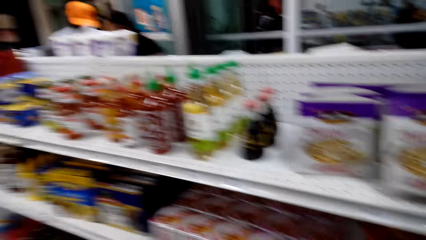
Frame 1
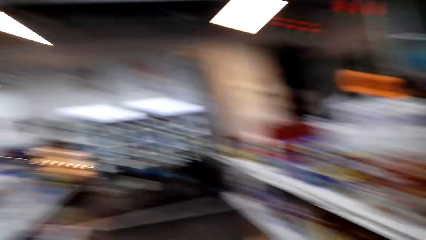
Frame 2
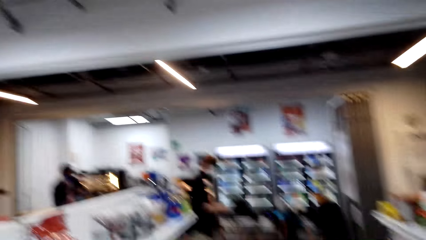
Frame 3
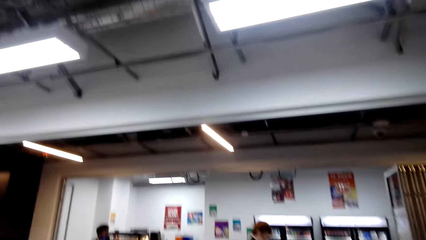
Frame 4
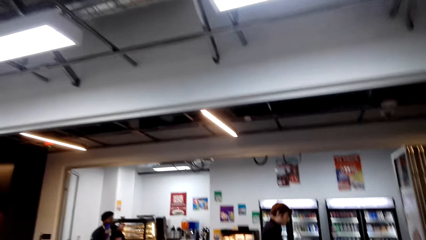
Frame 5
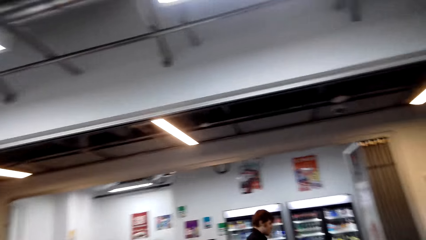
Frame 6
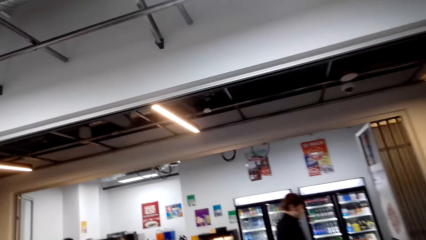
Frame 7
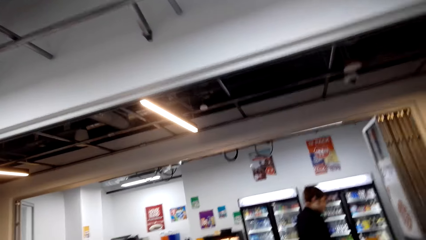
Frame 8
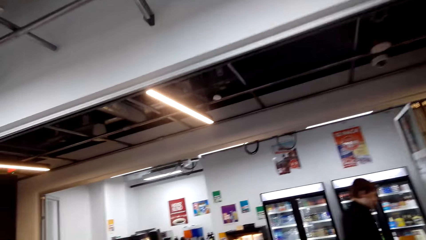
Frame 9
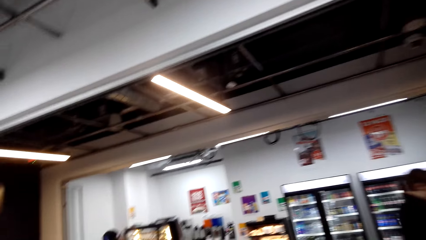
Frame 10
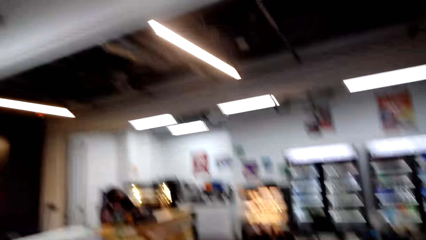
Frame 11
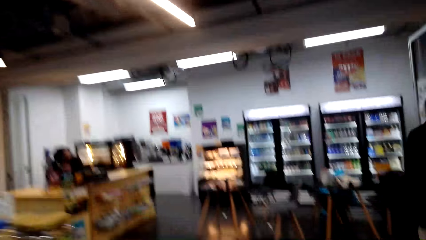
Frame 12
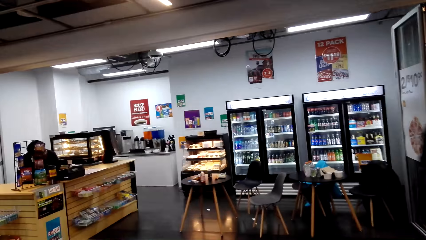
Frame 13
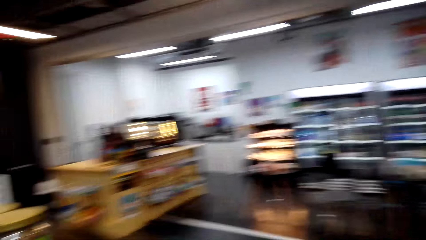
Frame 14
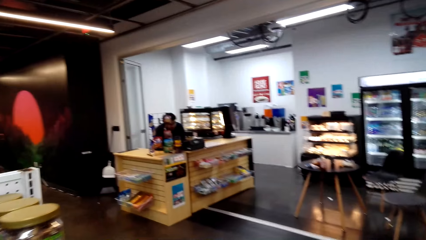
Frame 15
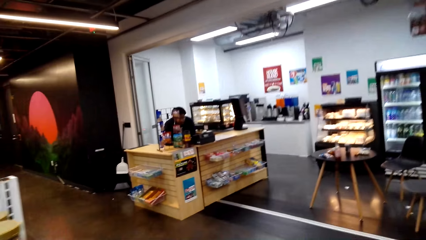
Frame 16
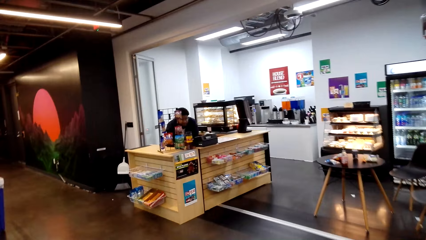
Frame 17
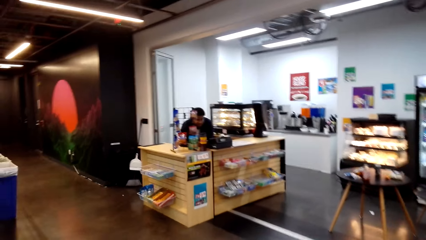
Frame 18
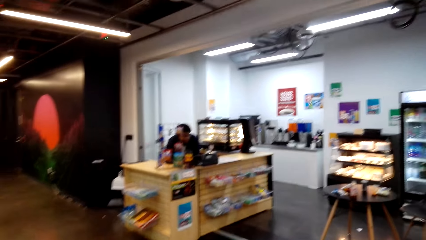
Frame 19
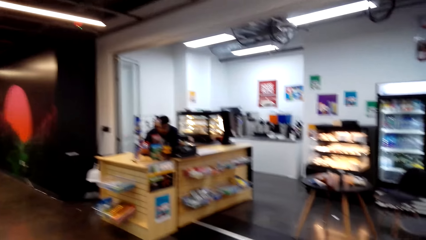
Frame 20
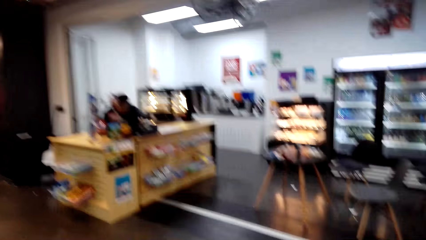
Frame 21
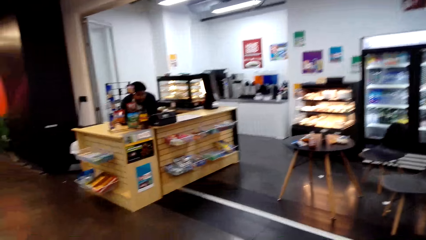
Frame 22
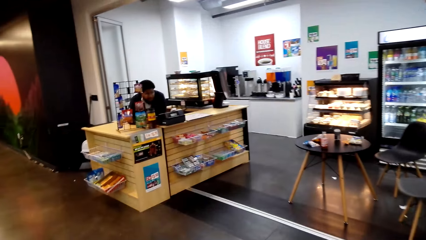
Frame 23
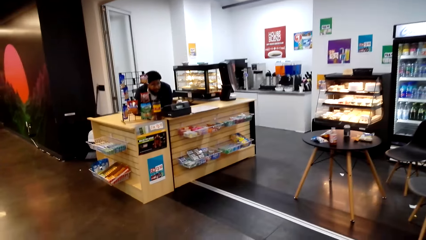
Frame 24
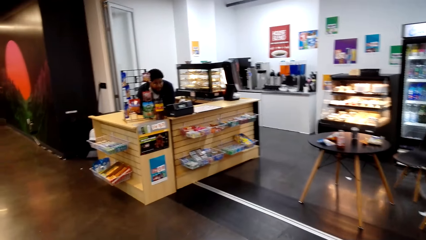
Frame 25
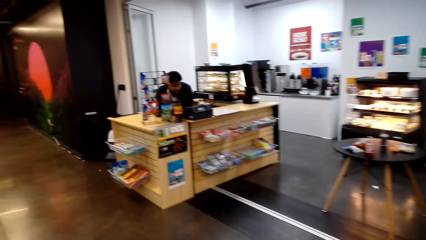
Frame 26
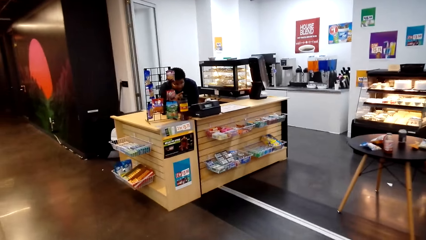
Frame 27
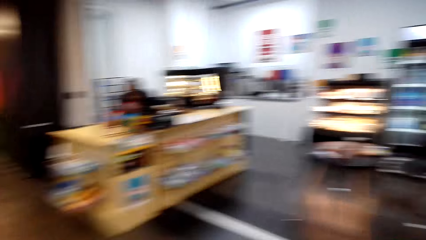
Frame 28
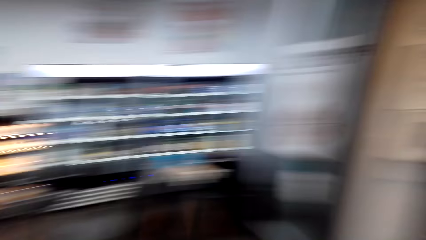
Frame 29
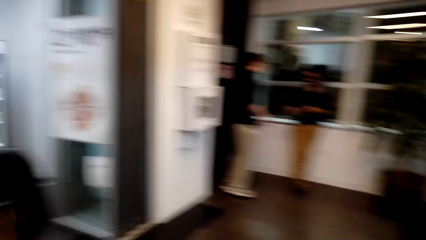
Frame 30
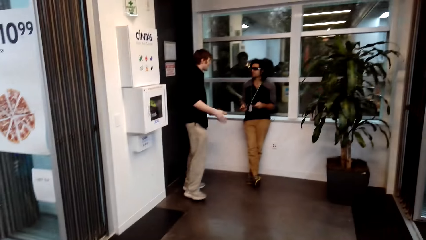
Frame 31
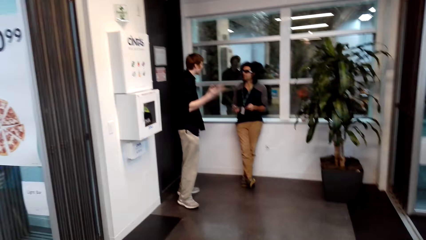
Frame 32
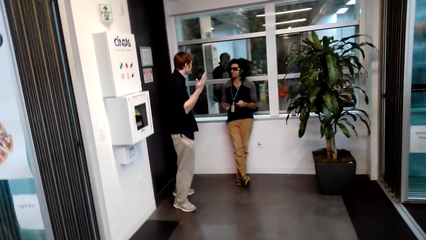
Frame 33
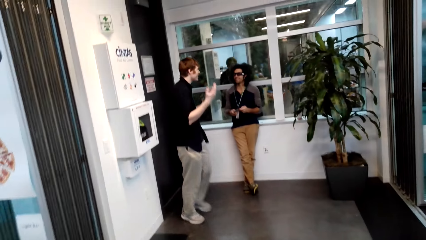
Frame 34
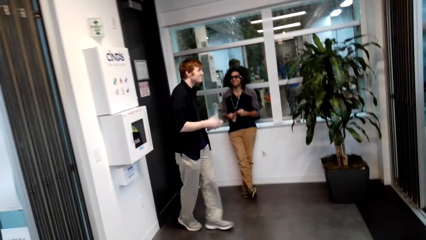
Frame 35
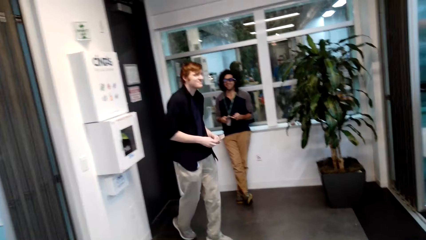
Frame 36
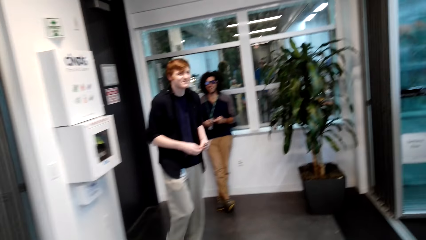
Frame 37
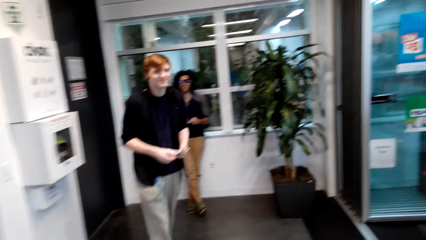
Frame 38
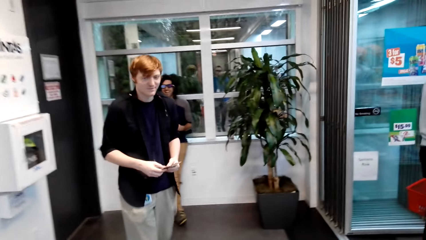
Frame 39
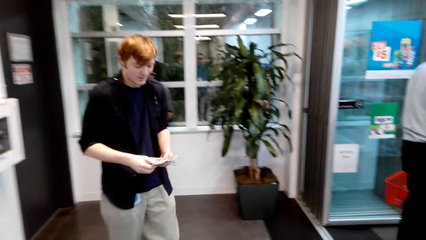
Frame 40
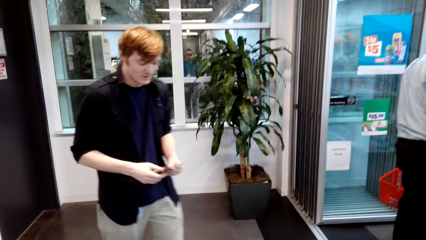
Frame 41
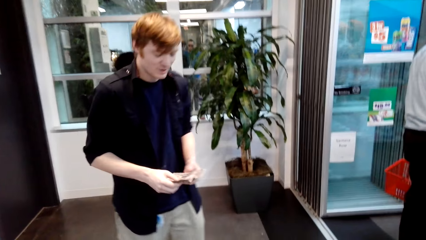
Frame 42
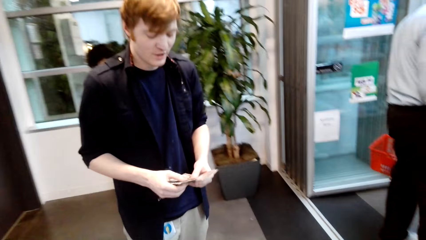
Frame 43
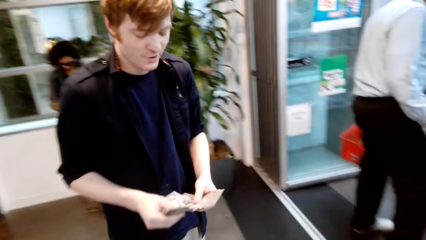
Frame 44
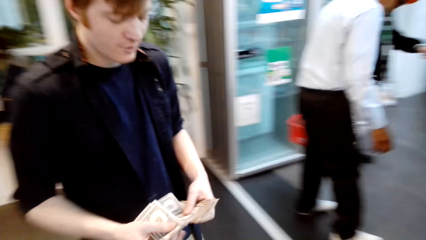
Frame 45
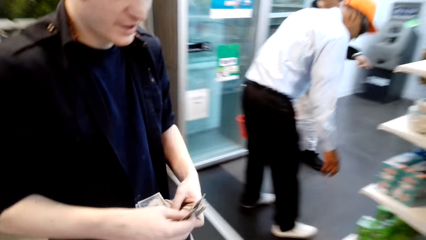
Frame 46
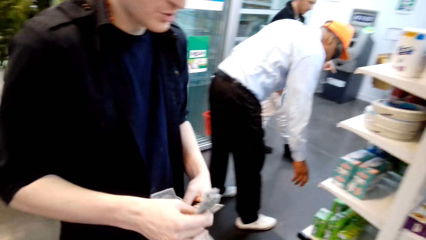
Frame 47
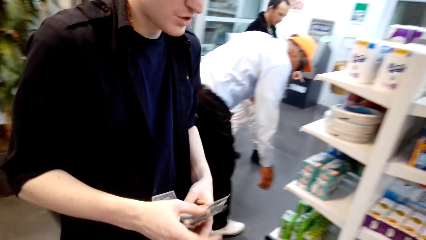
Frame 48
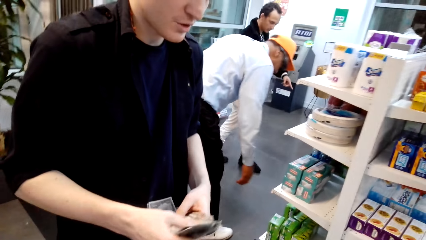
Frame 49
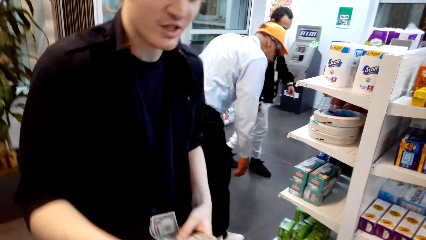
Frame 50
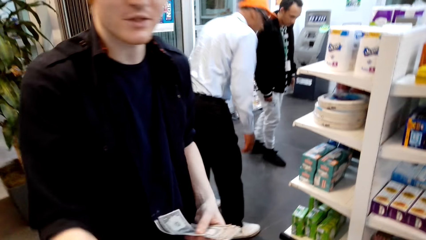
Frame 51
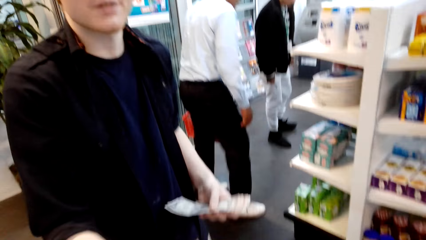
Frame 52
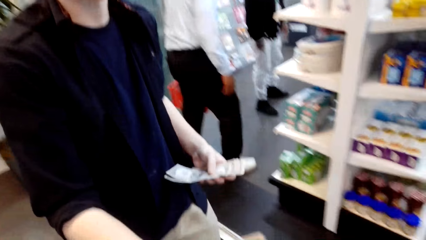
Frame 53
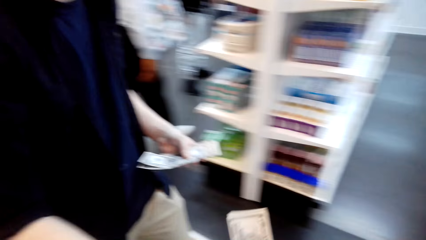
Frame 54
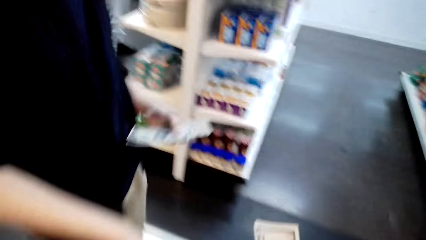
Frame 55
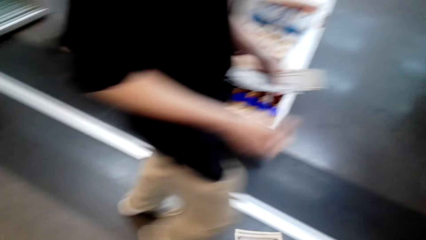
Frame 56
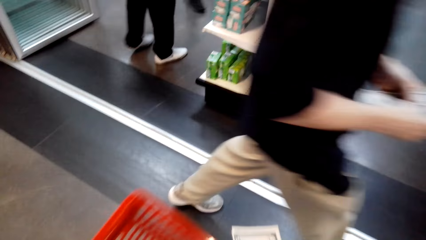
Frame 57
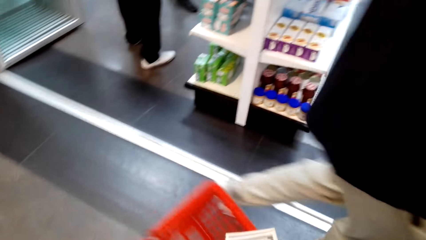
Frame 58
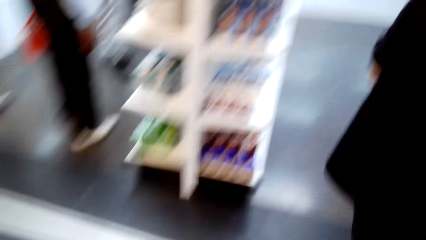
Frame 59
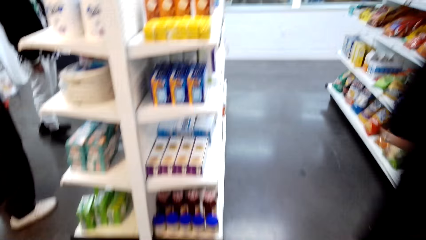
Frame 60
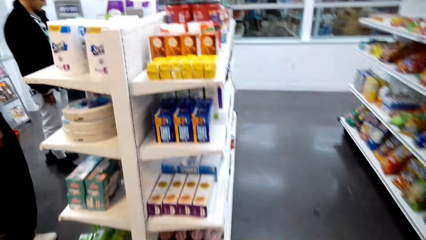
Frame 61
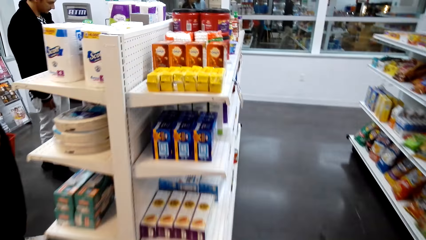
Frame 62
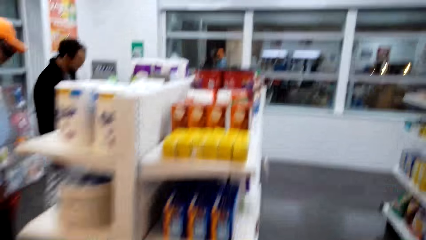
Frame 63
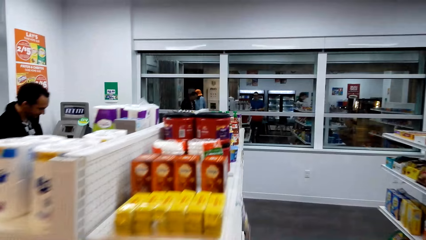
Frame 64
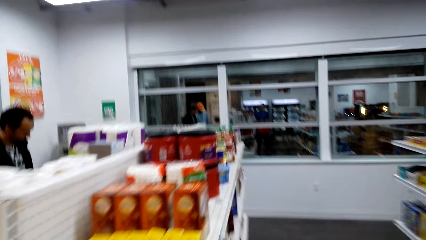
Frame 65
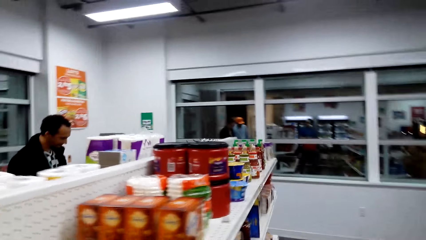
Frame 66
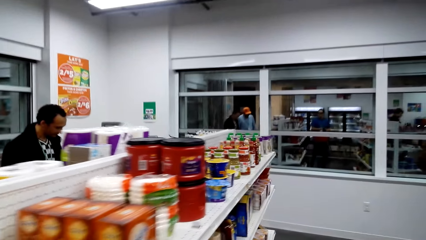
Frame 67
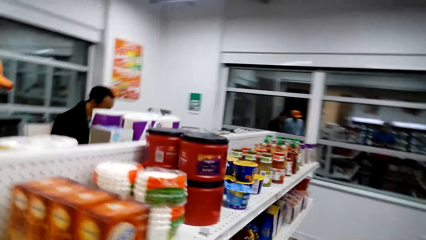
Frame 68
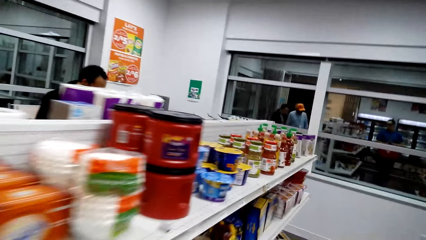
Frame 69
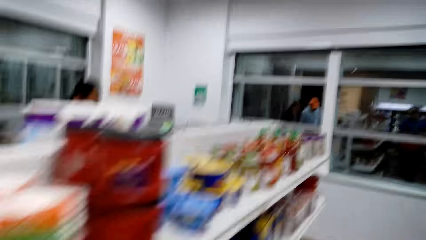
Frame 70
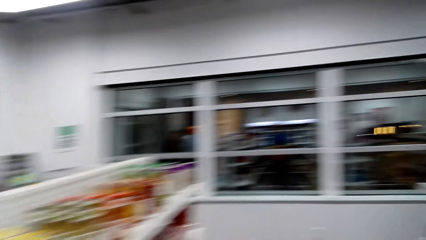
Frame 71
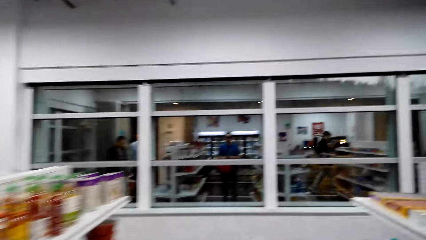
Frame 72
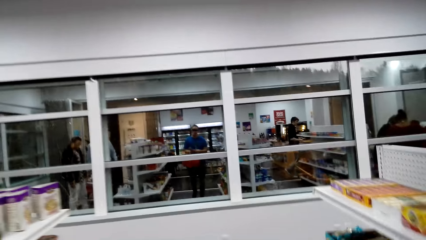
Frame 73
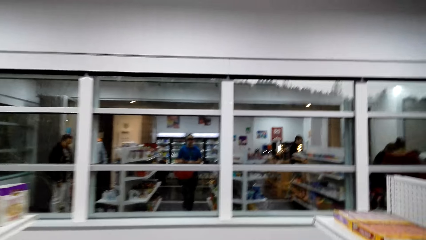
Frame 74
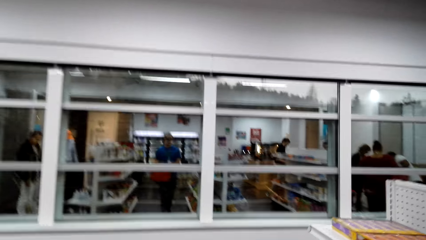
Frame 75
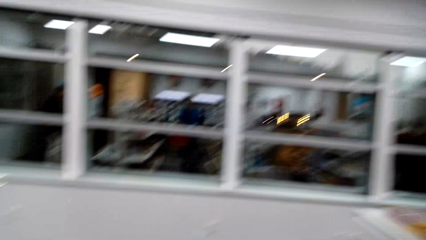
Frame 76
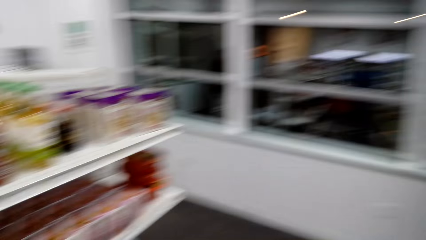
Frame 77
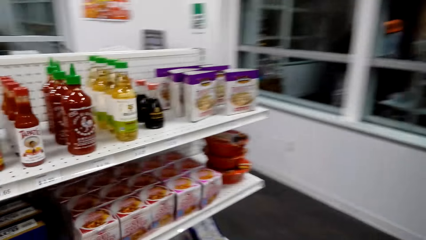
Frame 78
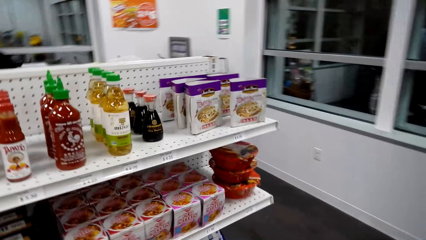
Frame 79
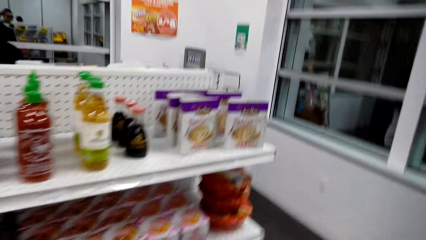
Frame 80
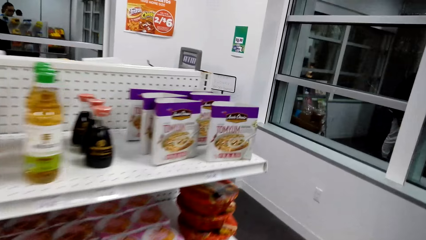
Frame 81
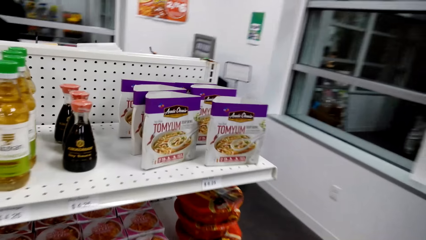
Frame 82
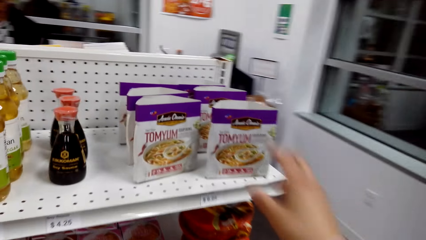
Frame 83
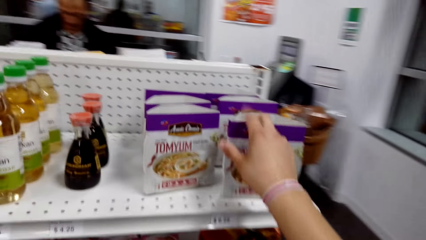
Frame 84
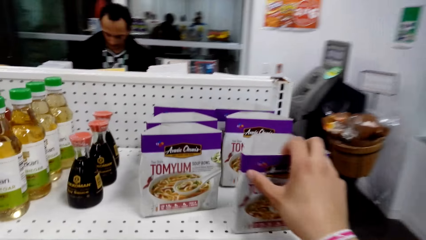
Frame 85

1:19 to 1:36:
The camera wearer walks around. A man stands at the counter. The camera wearer looks around. Another man walks around. The first man stands at the counter again. The camera wearer looks around. The other man moves his hands and walks around. The camera wearer walks around. The other man gives the camera wearer currency notes. The camera wearer picks the currency notes from the other man. The other man talks to the camera wearer and walks around. The camera wearer walks around, looks at the shelf, walks around and looks at the shelf.
